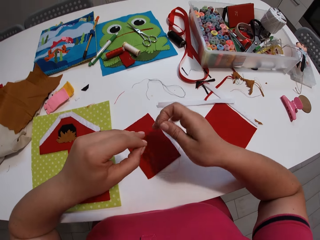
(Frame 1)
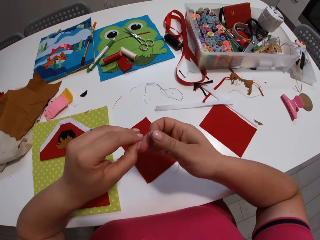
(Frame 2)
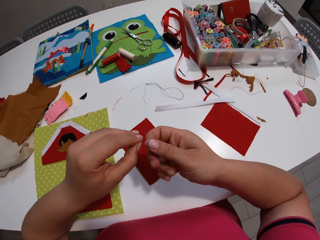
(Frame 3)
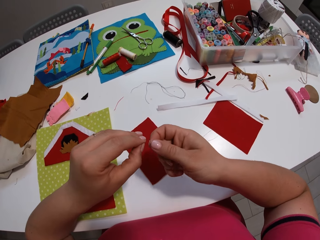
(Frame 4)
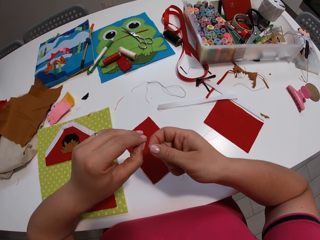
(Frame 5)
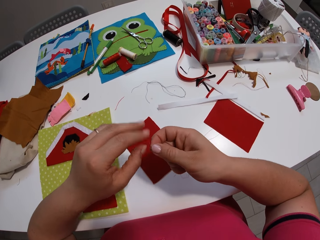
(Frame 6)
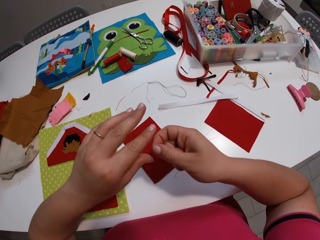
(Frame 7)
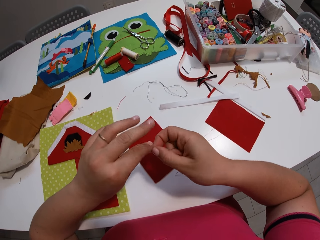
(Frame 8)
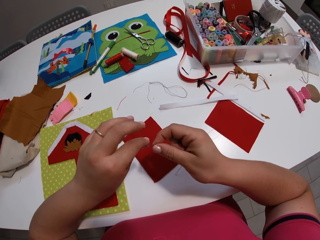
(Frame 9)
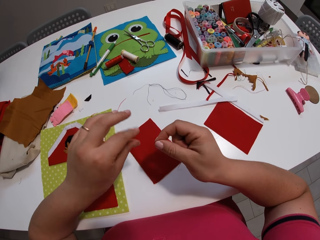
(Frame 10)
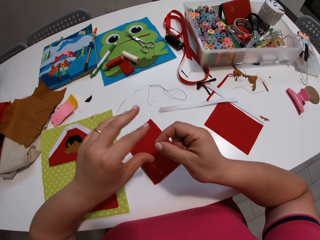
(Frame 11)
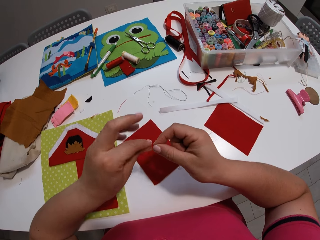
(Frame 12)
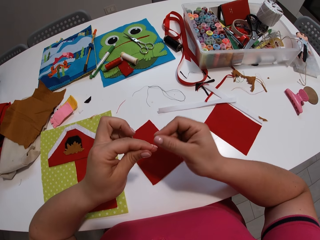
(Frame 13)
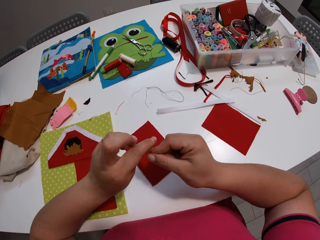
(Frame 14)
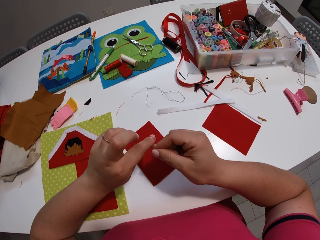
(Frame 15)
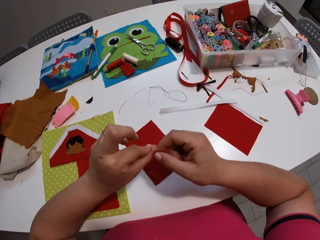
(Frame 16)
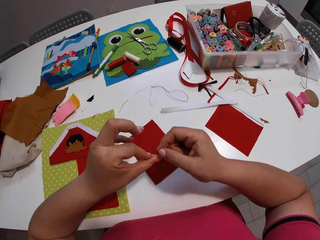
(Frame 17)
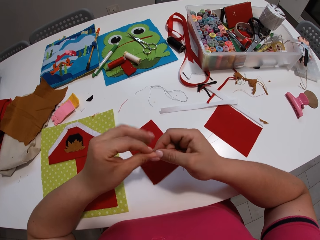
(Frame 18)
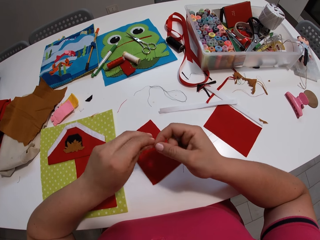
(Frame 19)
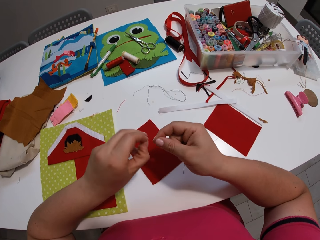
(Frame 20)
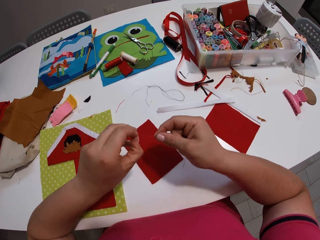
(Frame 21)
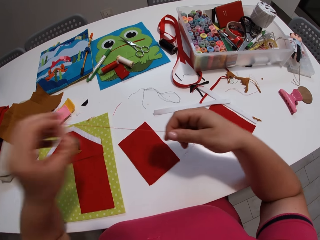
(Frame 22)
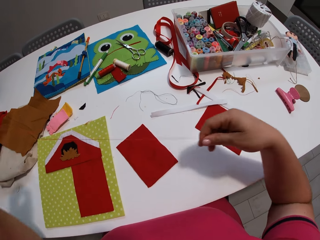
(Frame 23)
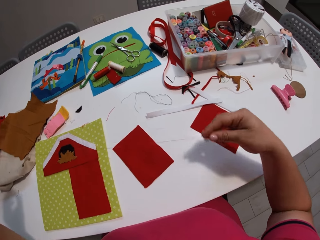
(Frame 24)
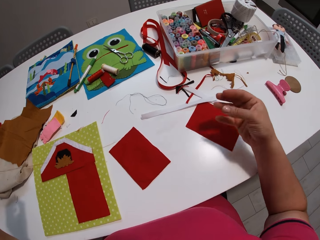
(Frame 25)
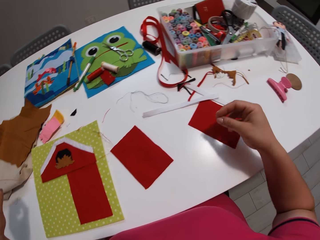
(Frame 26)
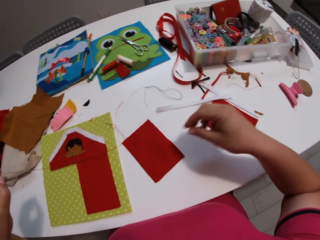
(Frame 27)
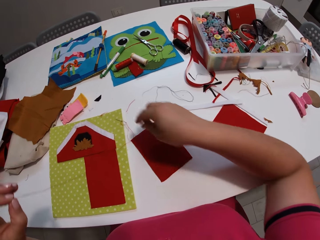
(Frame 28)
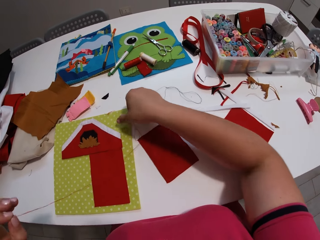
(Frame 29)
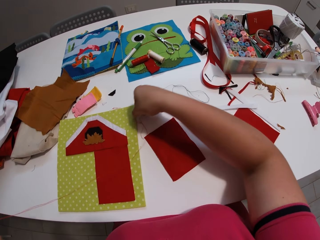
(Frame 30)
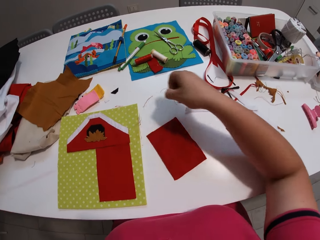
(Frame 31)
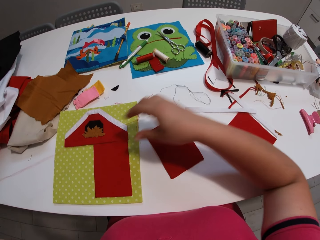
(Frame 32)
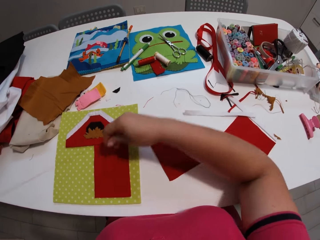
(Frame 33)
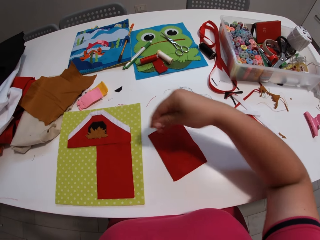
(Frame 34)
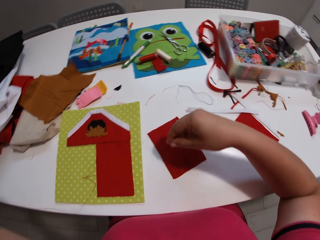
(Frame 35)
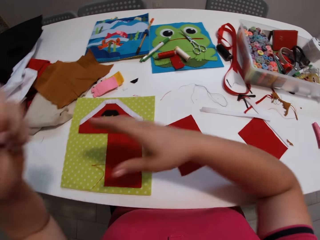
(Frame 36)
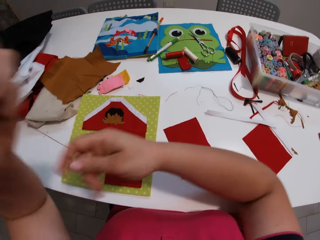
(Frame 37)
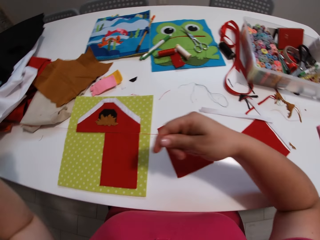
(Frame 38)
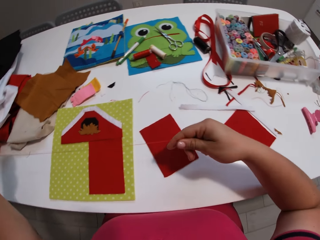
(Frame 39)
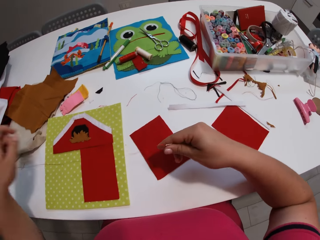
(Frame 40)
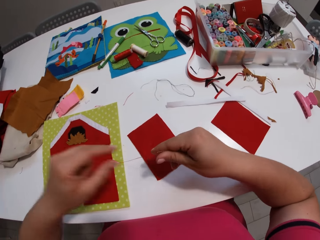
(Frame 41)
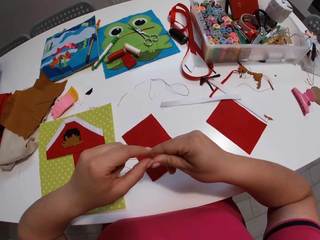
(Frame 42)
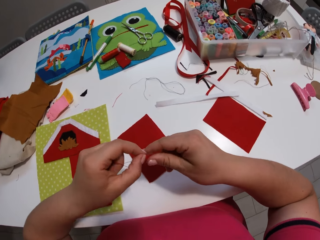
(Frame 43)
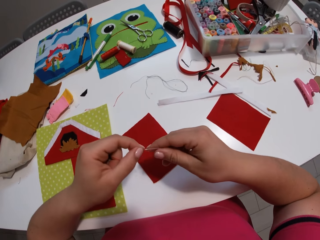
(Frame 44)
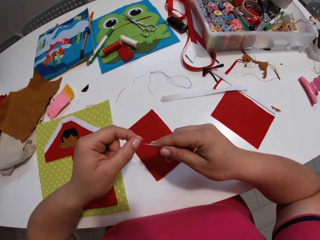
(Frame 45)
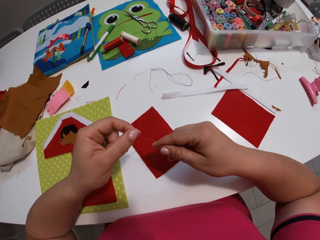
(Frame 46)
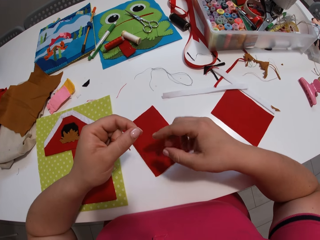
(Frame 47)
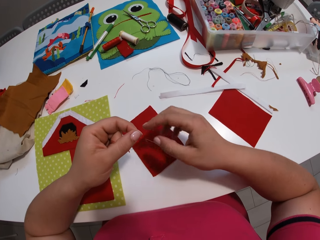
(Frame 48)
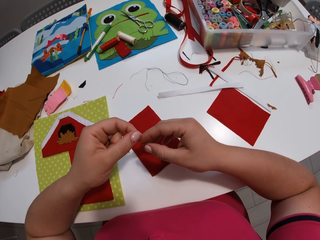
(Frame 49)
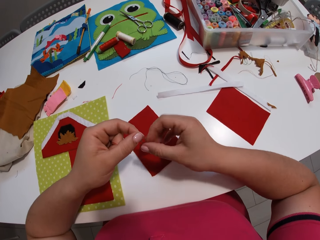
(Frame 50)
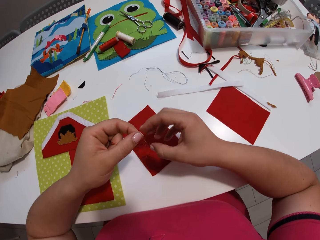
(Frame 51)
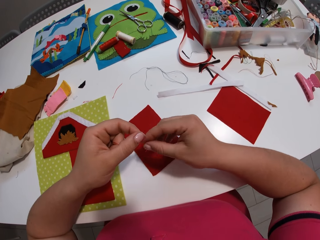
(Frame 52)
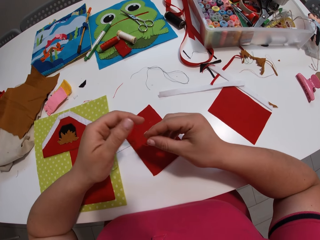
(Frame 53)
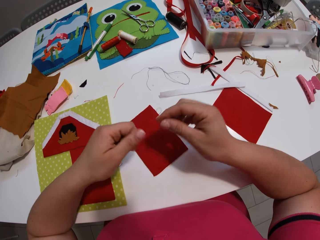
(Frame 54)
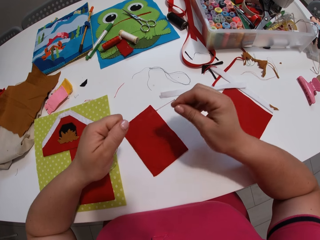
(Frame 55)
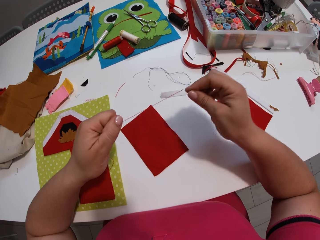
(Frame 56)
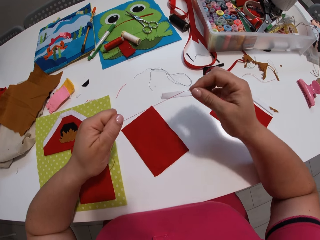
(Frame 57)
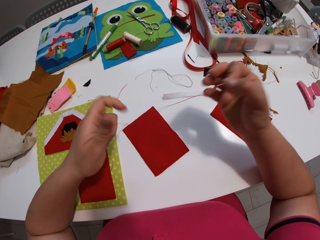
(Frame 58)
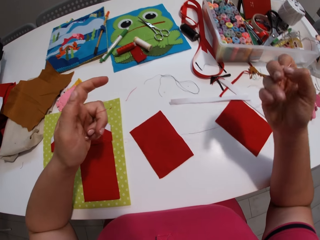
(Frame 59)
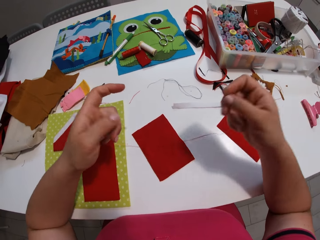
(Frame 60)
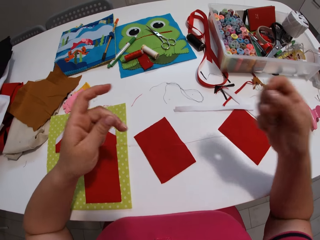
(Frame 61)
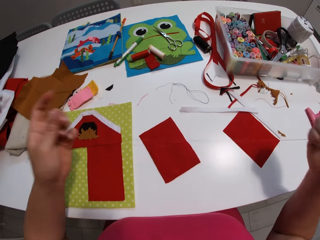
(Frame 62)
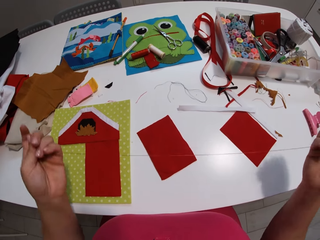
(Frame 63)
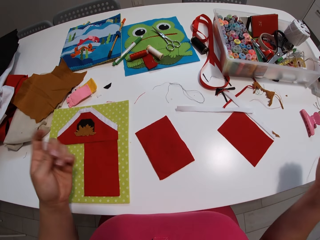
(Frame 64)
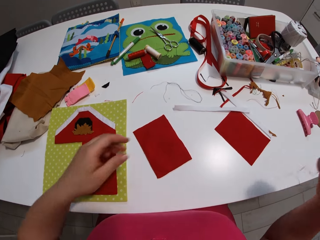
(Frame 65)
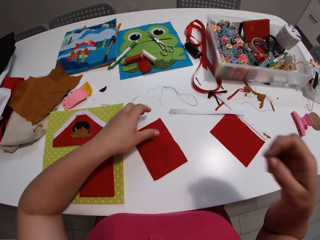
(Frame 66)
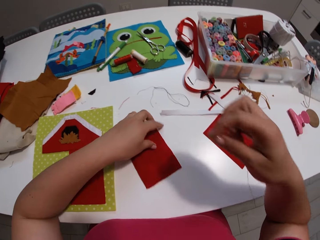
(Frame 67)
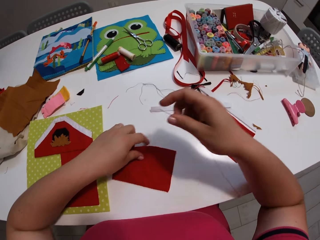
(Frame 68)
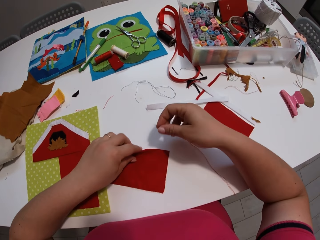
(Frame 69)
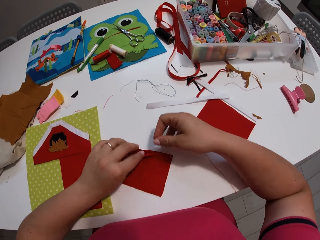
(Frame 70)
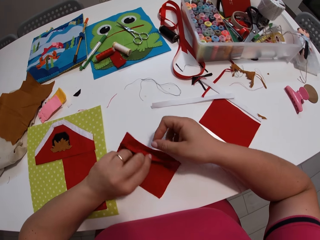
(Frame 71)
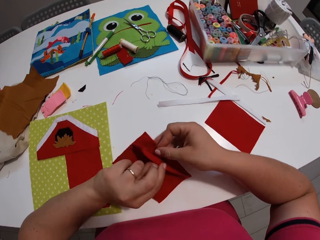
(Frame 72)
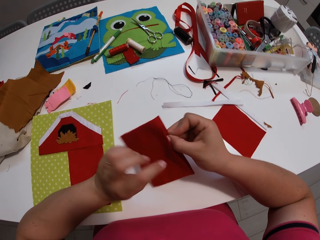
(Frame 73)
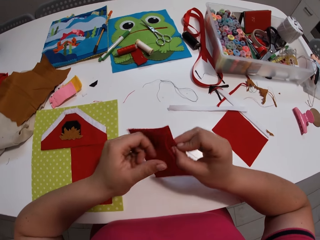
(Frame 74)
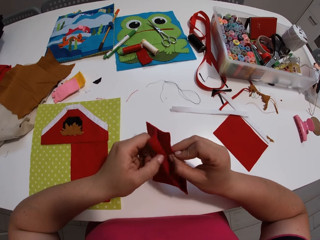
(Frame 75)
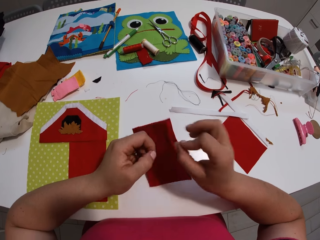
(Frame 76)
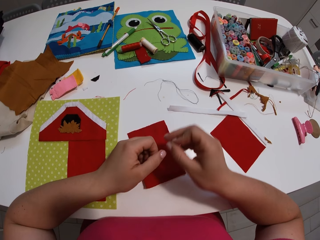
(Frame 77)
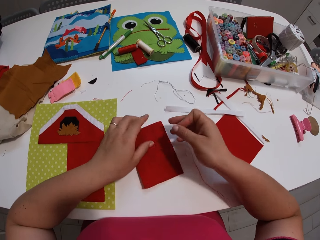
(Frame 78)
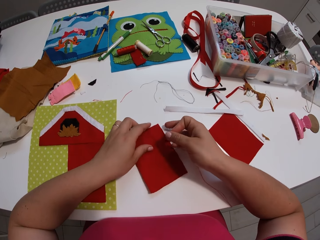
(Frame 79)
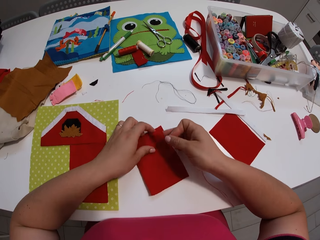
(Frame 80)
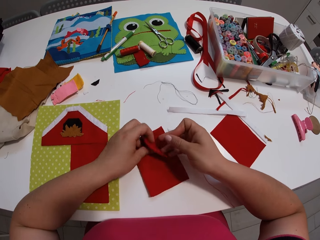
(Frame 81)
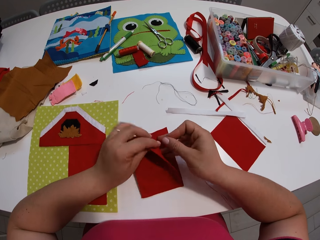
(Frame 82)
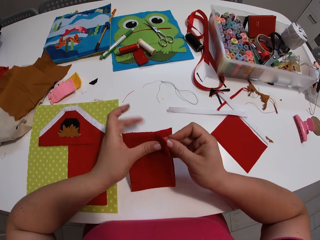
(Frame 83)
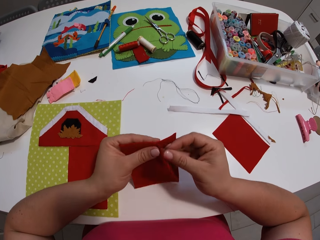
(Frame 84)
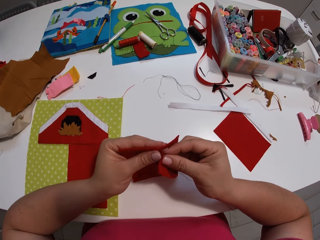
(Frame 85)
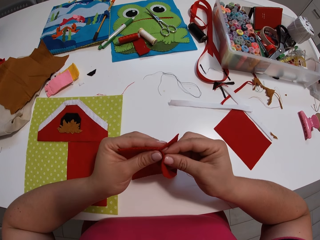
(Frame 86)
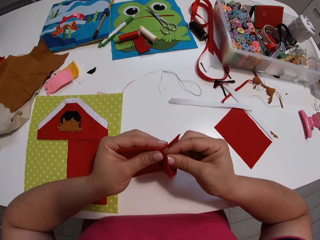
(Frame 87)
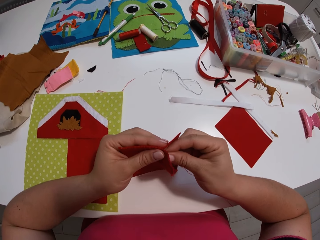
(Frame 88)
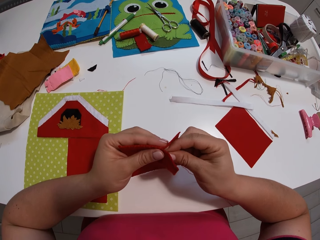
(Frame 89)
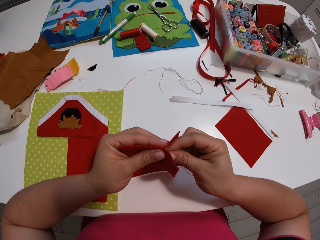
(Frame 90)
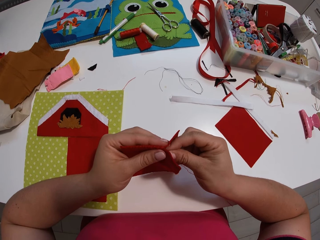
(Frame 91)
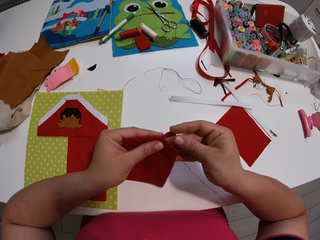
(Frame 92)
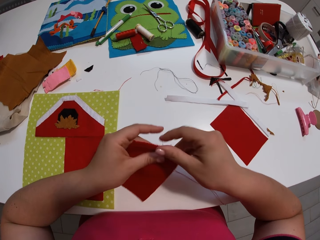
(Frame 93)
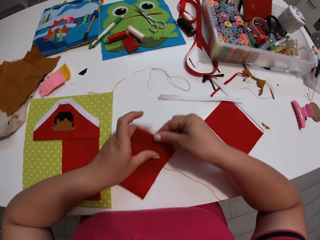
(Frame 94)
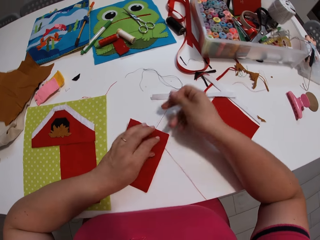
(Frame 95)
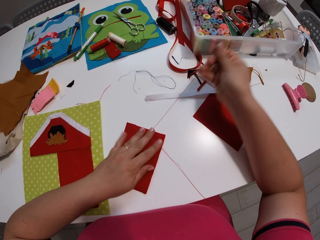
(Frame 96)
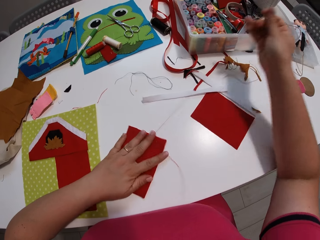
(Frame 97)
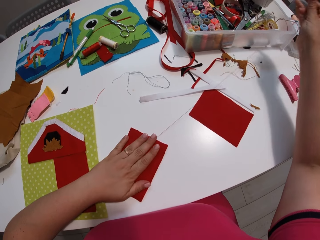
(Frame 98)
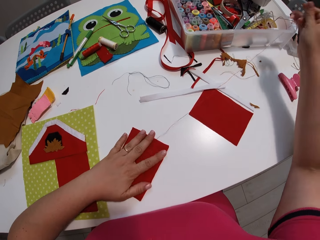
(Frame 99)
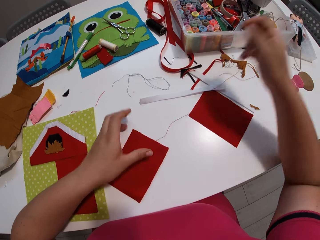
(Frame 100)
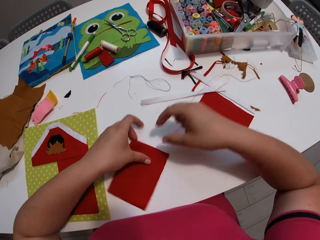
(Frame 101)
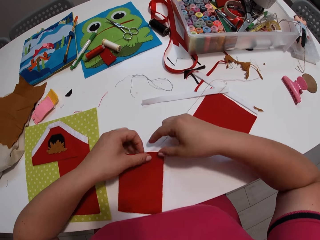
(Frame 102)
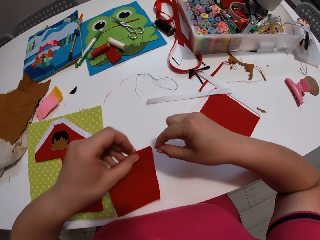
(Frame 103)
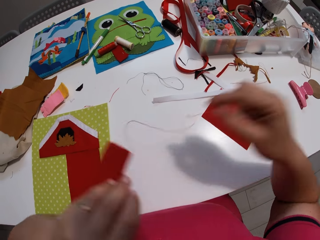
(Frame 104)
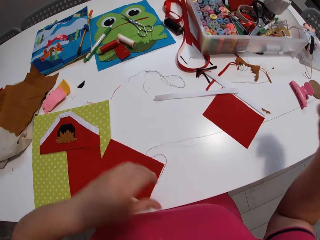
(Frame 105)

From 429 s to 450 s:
The camera wearer holds the fabric. They hold the thread. They tie the knot of the thread. They move the needle and thread around. They adjust the fabric. They pick up the piece of red cloth. They sew the piece of red cloth with a needle.
